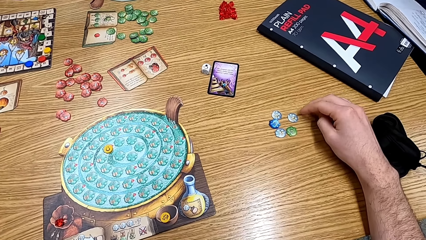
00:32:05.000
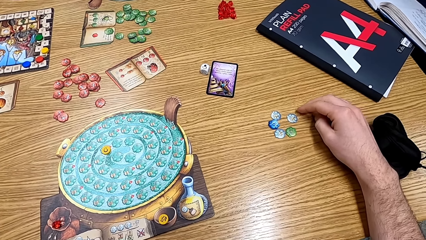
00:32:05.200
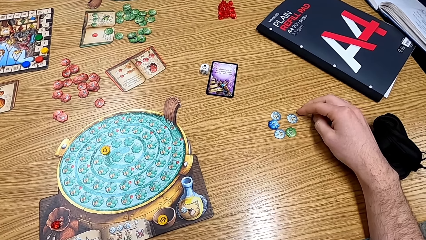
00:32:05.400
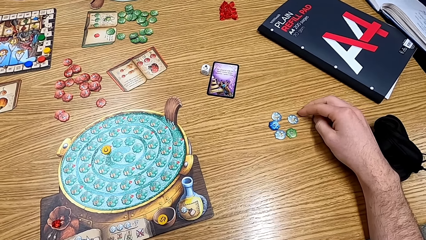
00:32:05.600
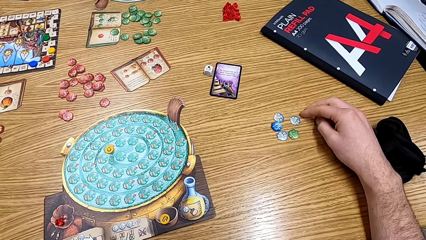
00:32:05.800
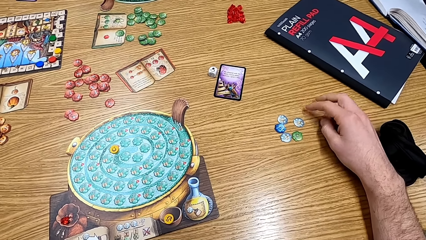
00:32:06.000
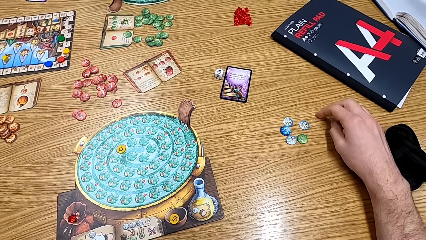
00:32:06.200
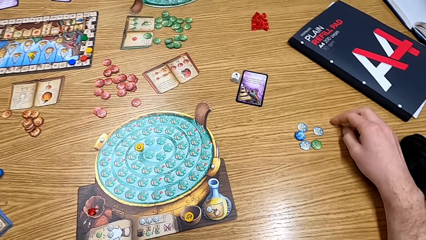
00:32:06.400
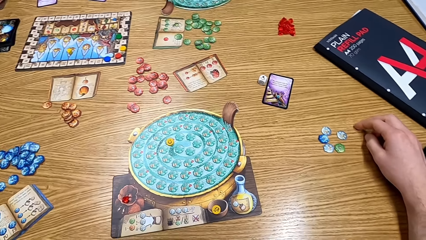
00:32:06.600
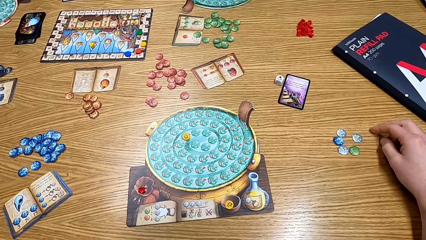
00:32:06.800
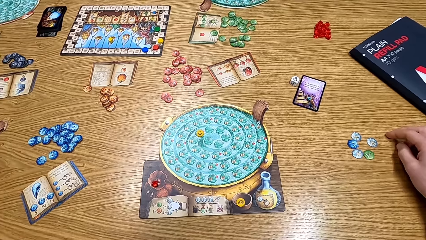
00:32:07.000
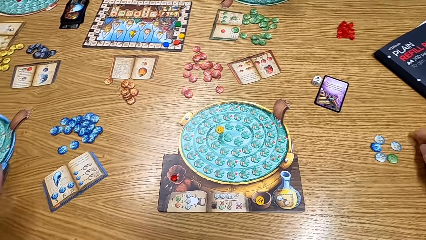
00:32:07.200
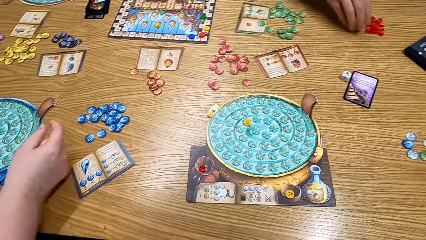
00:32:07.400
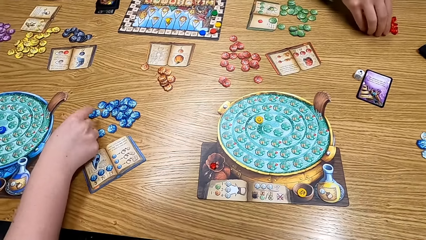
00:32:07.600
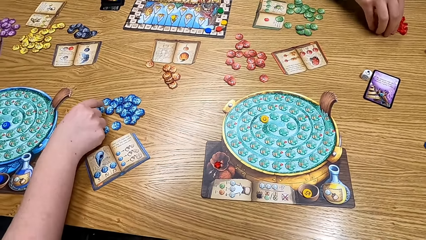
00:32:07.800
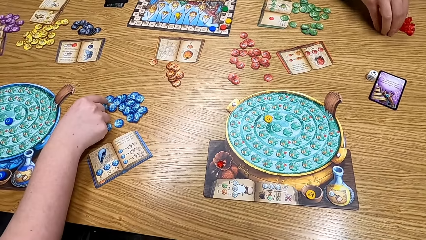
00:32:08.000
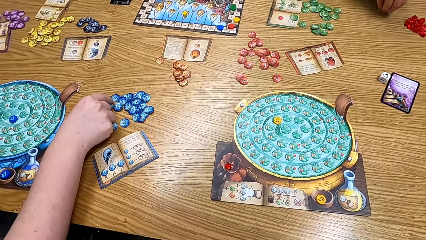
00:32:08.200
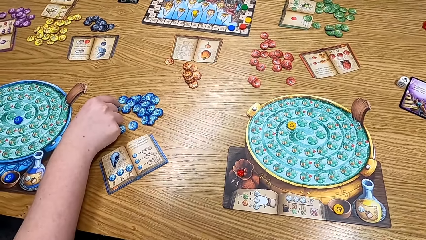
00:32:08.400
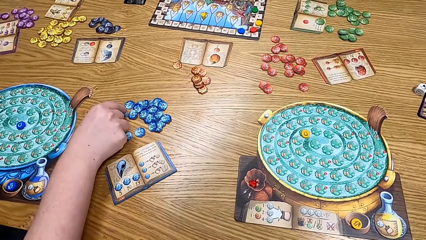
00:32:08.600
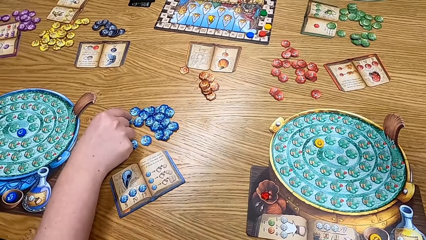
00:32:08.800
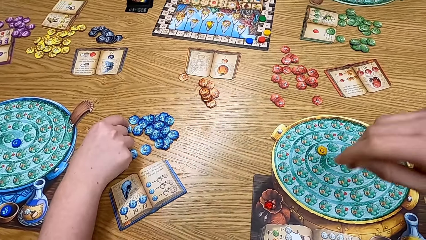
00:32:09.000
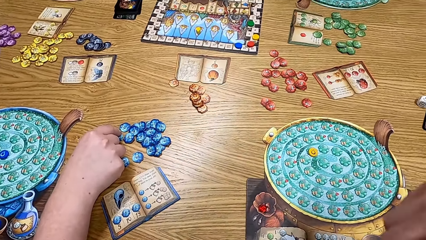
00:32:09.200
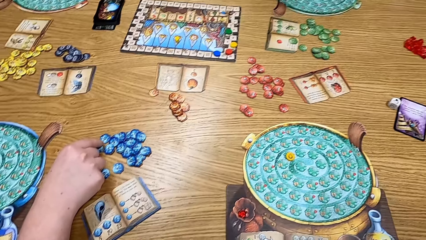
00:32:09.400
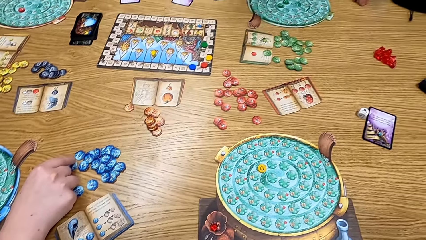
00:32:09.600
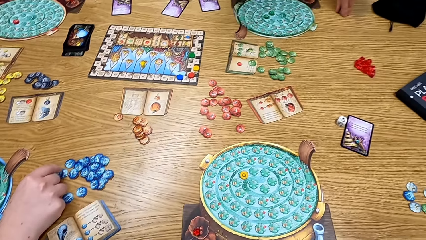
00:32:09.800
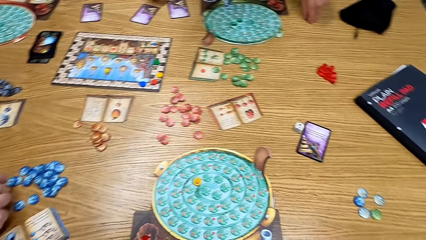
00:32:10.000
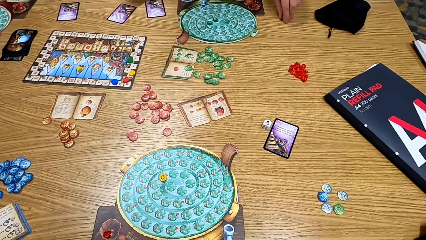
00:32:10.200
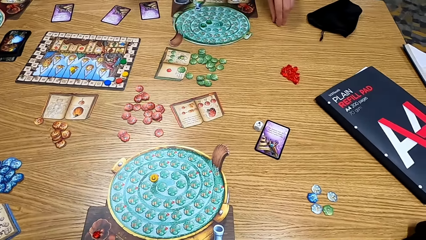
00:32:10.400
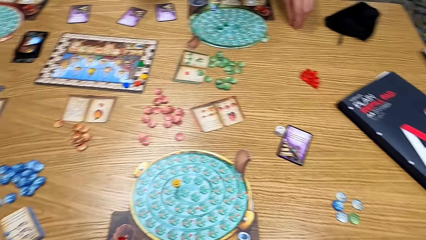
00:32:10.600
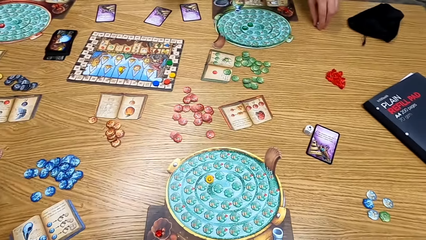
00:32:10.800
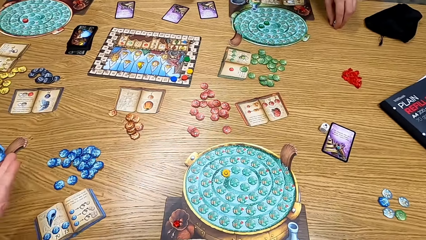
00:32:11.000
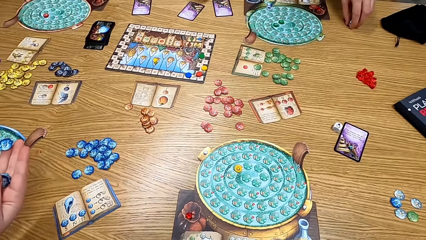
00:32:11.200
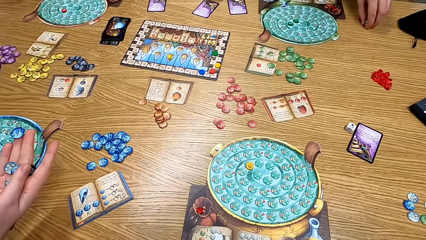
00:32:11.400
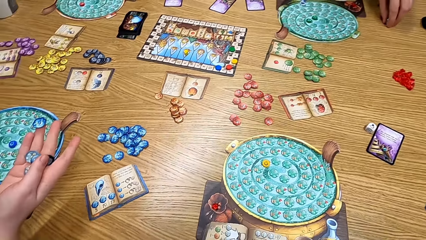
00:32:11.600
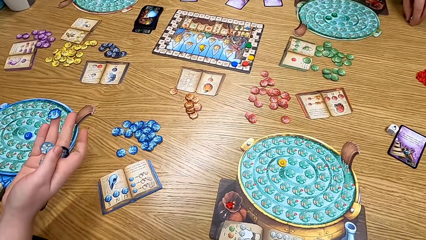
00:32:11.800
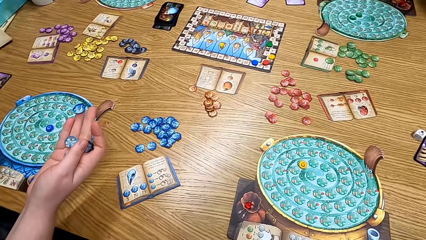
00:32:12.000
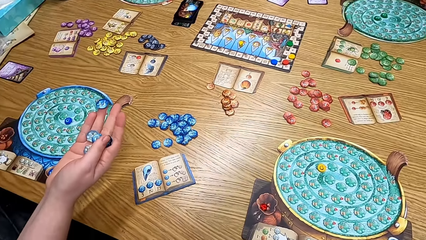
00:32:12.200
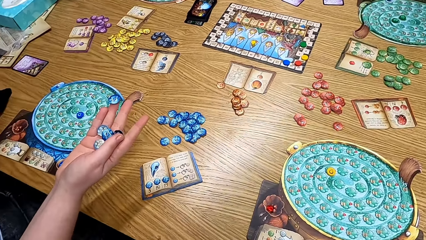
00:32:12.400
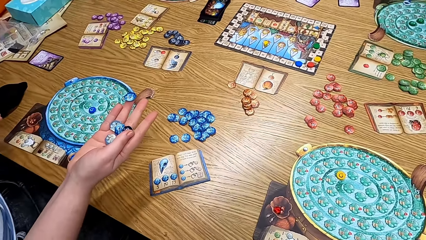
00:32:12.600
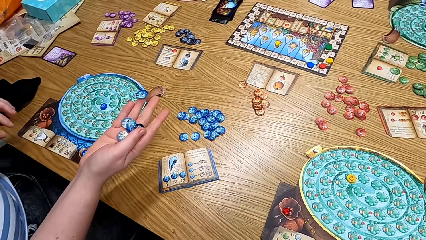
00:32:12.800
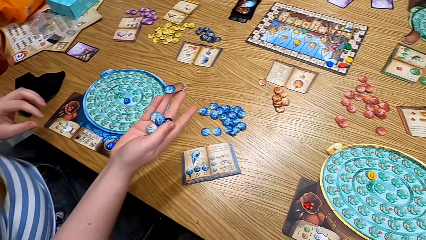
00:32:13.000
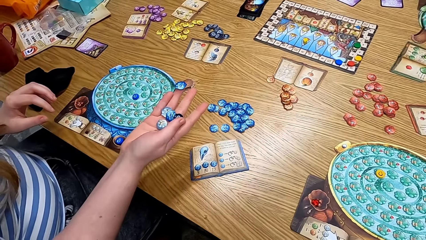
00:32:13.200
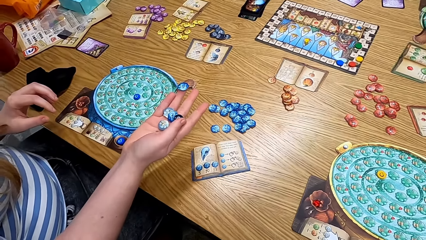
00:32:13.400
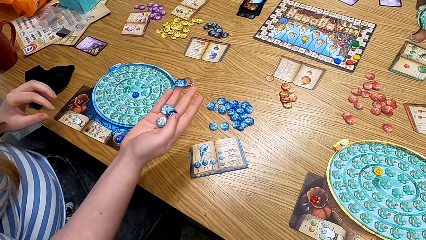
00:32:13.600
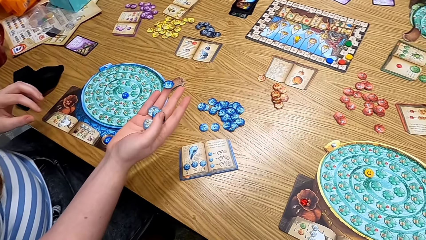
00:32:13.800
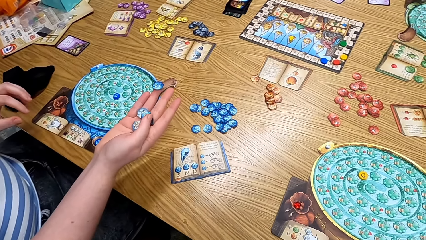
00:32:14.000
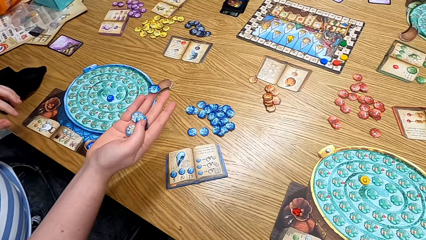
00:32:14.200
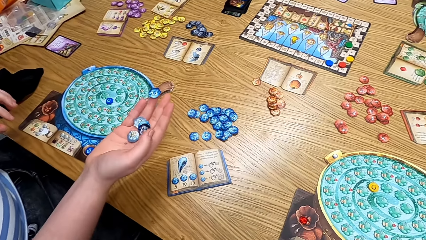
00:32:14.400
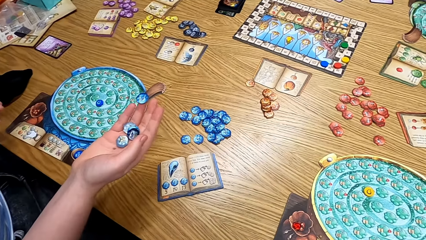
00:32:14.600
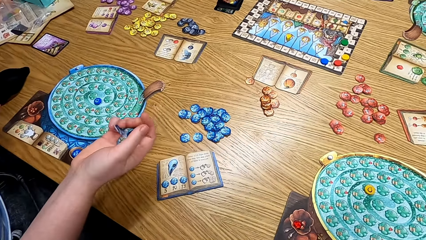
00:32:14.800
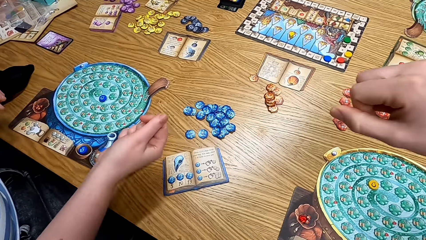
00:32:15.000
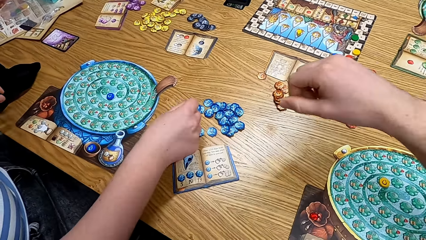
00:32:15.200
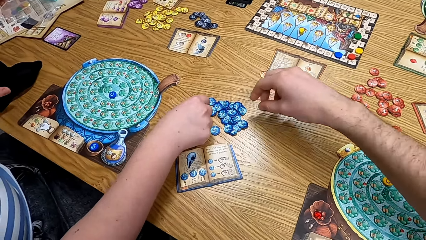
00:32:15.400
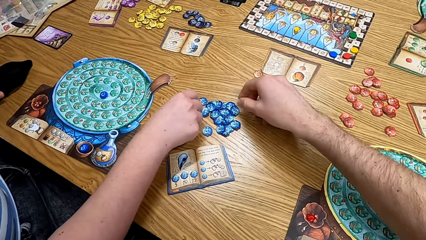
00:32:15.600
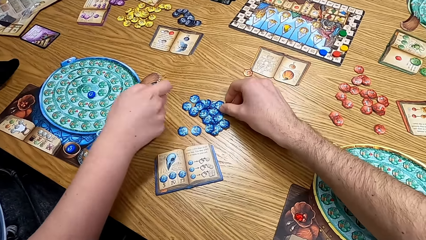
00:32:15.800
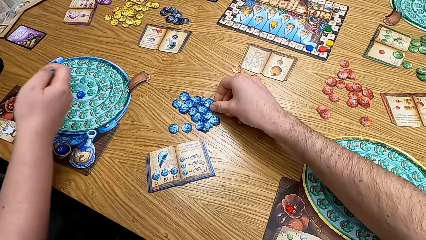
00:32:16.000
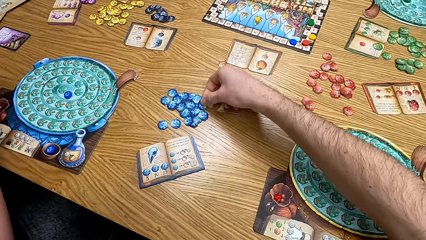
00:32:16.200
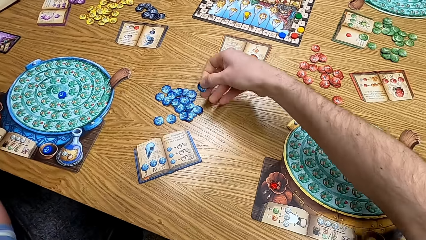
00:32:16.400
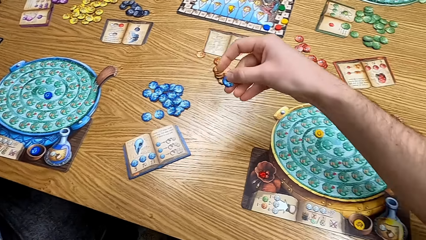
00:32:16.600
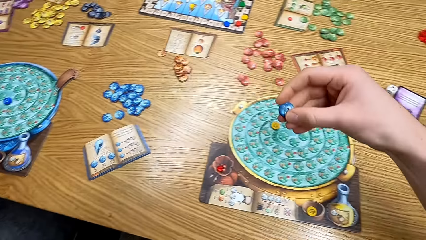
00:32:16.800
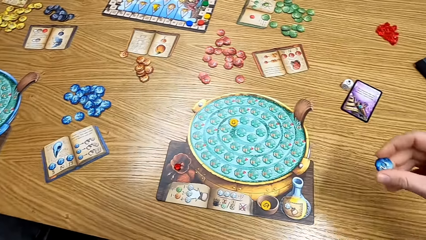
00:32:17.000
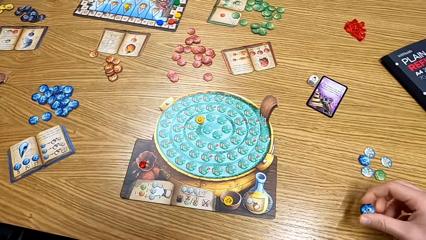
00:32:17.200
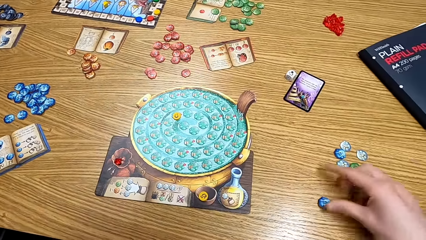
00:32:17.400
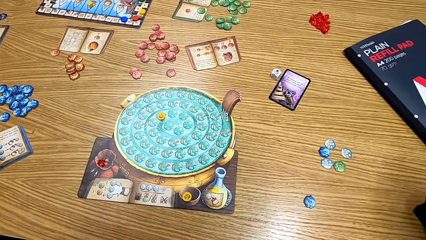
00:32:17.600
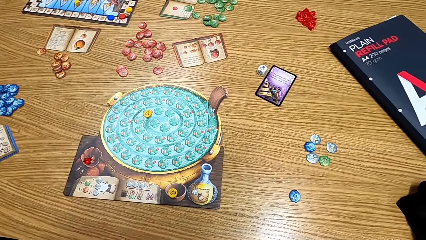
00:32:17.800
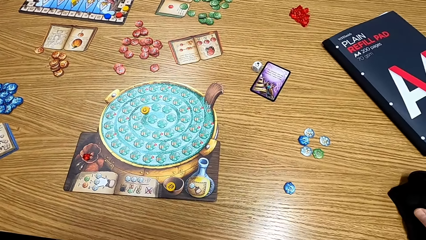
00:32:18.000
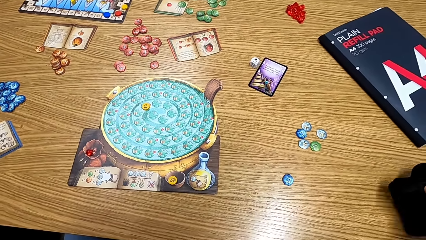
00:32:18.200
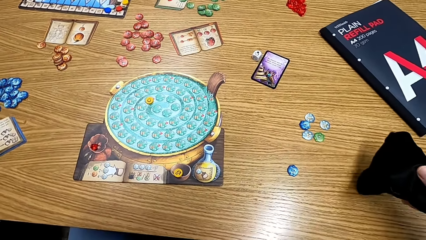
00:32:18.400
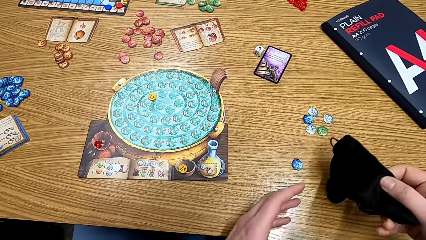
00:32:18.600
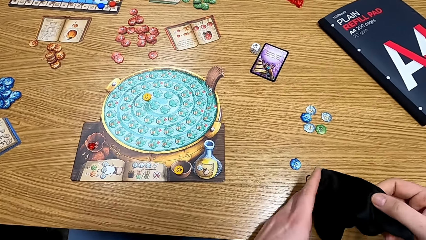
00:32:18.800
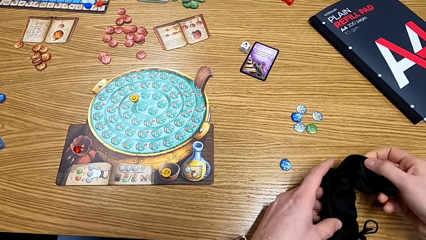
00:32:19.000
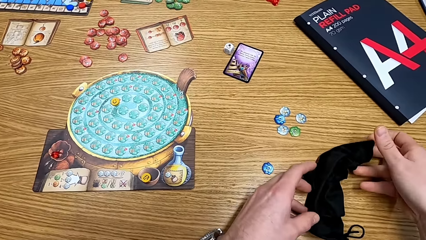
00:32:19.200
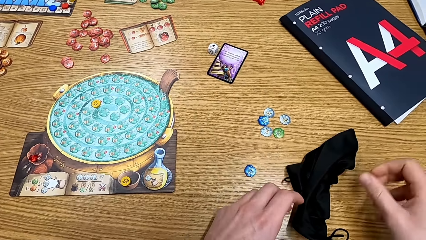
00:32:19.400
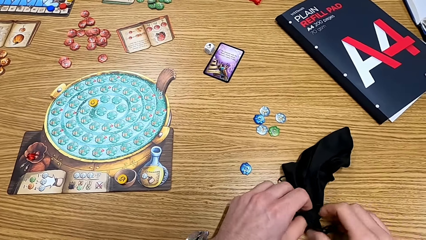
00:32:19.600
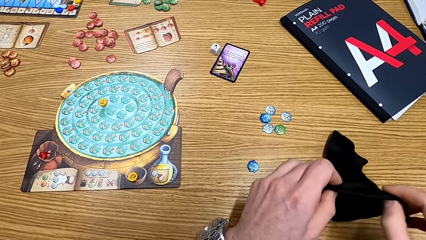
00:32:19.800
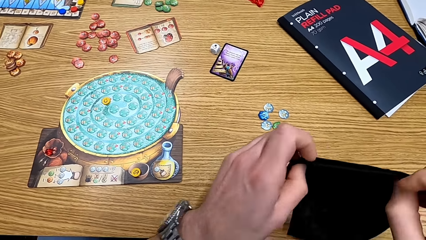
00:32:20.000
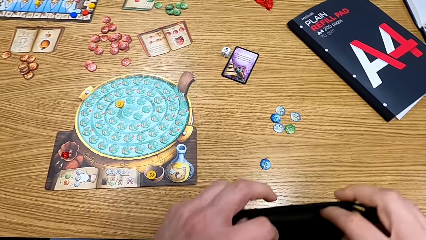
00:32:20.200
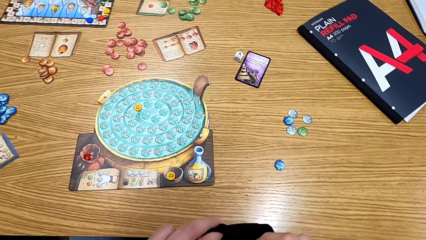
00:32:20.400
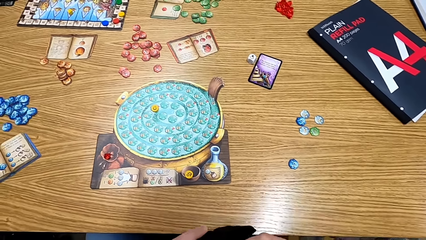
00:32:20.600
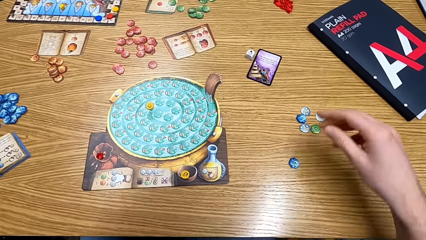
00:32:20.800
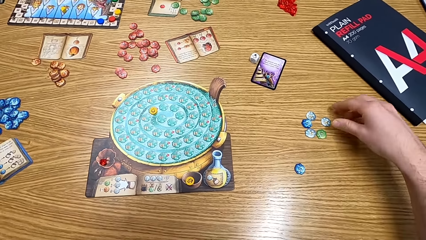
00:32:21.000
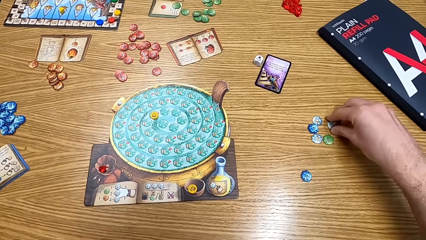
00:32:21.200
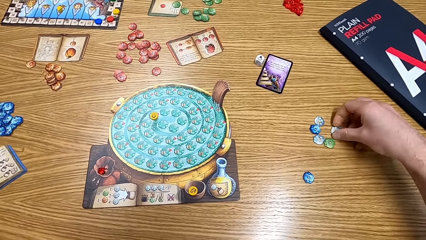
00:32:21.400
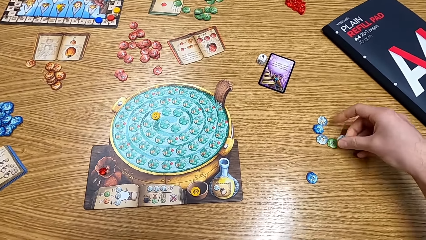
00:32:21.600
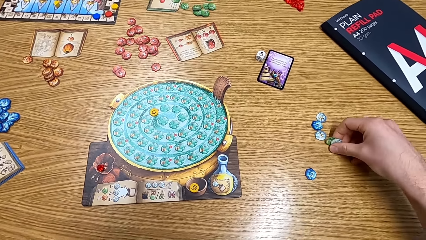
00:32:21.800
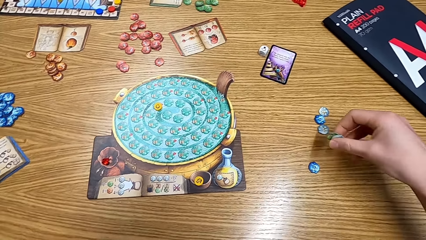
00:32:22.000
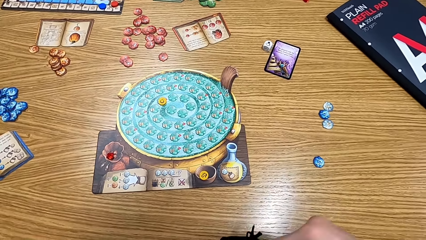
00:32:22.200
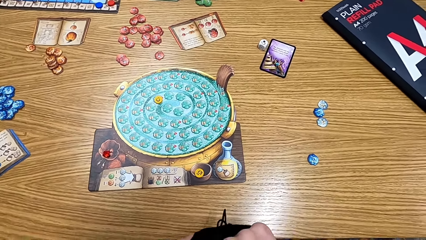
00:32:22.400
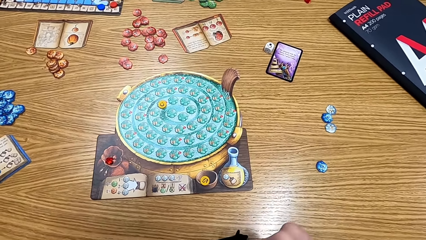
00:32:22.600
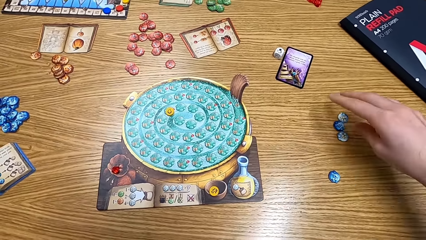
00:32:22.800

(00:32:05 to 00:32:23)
A man picks up the card from the table. He picks up the dice from the table. A lady picks the token from the table. Another lady picks up the card or token on the table. She looks at the cards in her hands. The camera wearer looks at the other lady. They pick up the card or token on the table. They put the card on the table. They pick the bag from the table. They remove the tokens or cards from the table.
